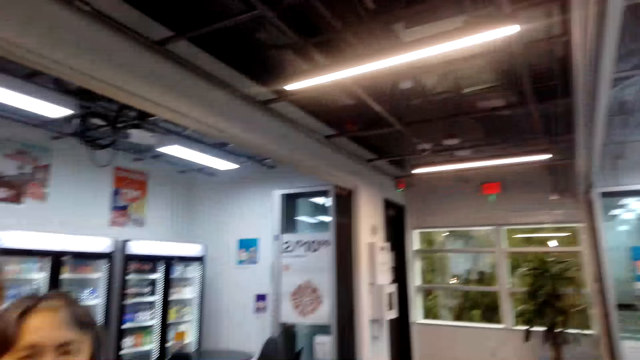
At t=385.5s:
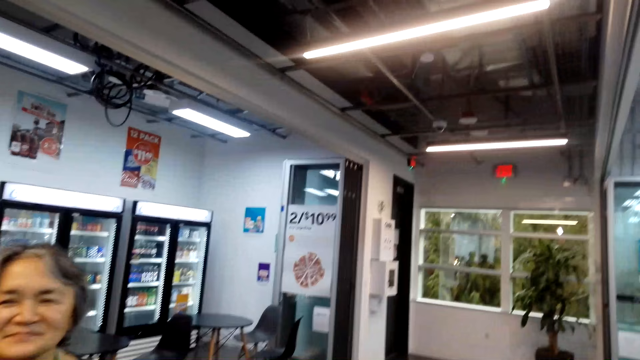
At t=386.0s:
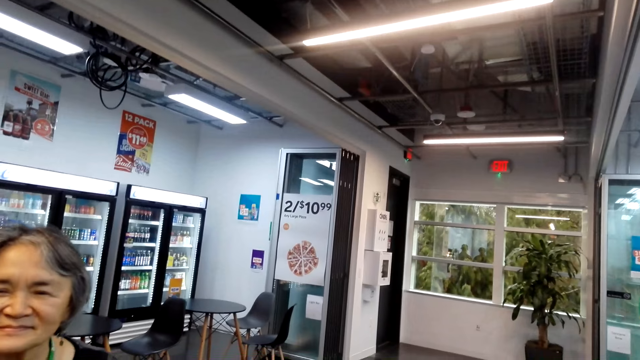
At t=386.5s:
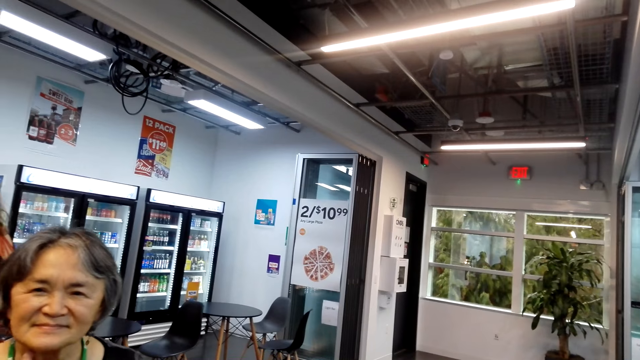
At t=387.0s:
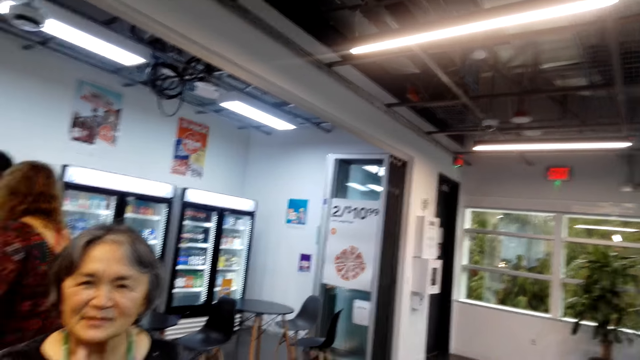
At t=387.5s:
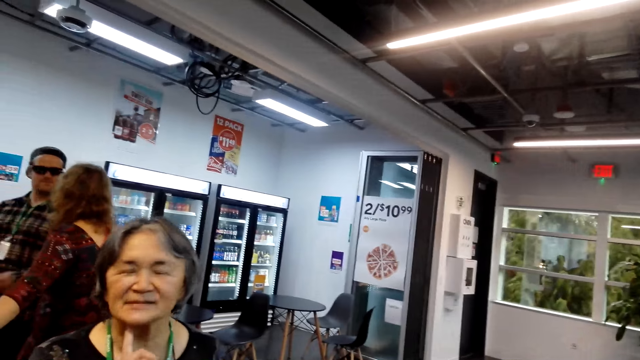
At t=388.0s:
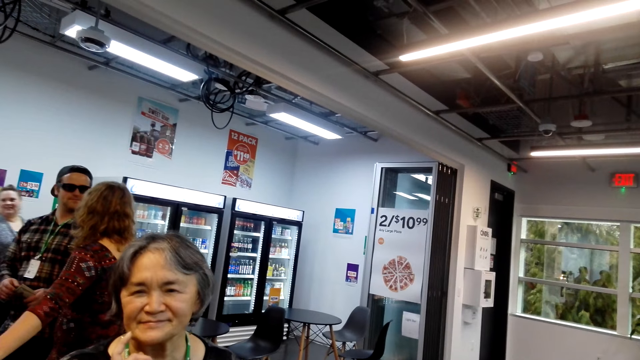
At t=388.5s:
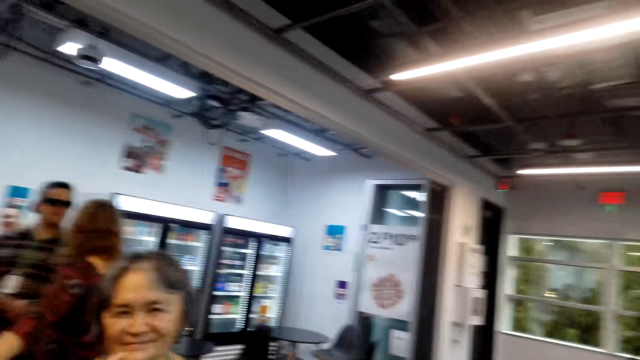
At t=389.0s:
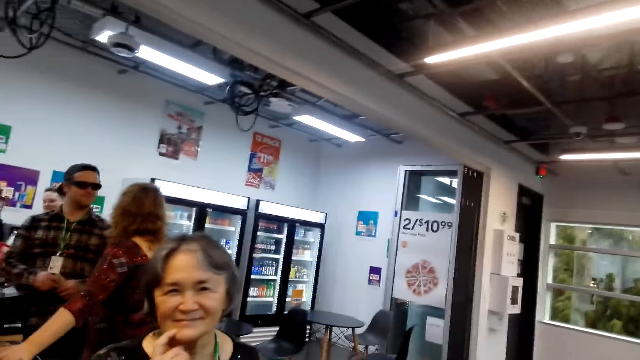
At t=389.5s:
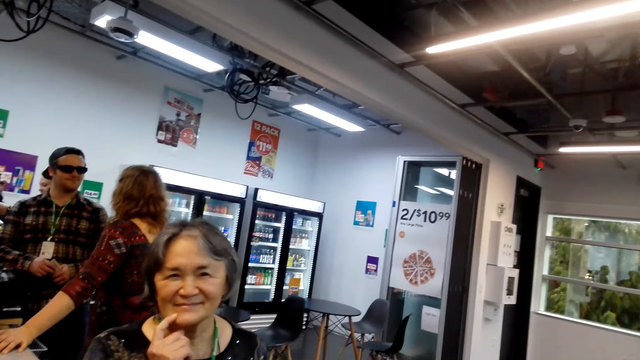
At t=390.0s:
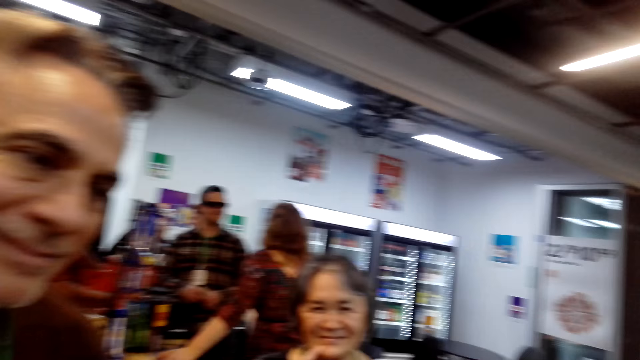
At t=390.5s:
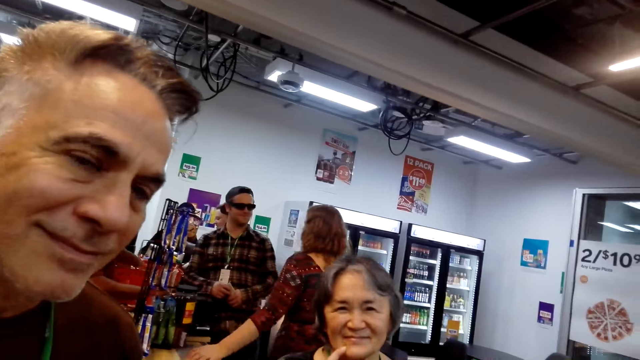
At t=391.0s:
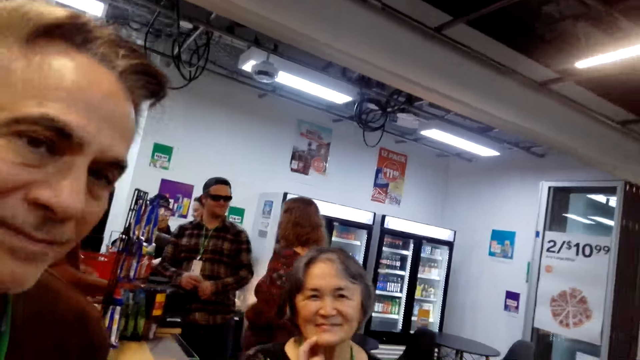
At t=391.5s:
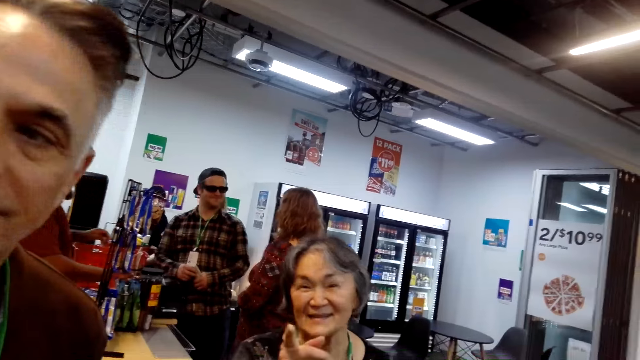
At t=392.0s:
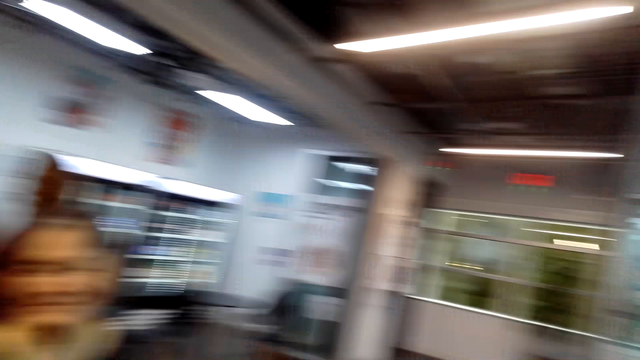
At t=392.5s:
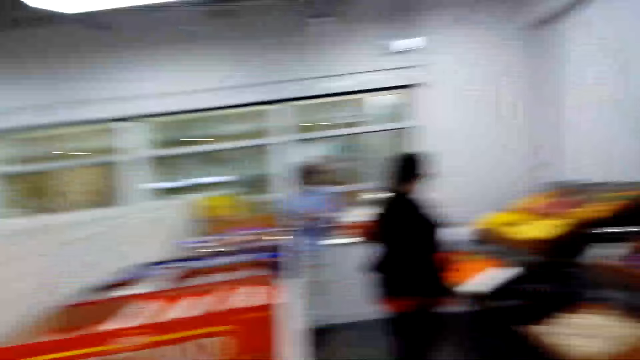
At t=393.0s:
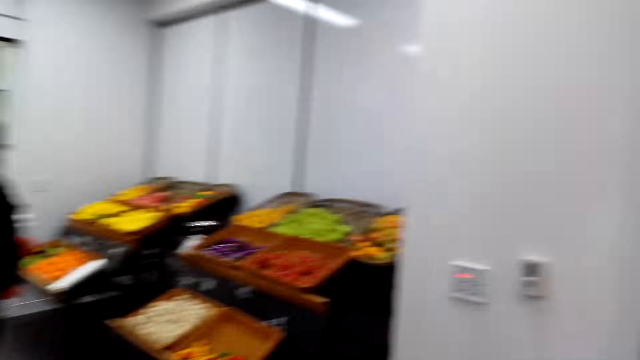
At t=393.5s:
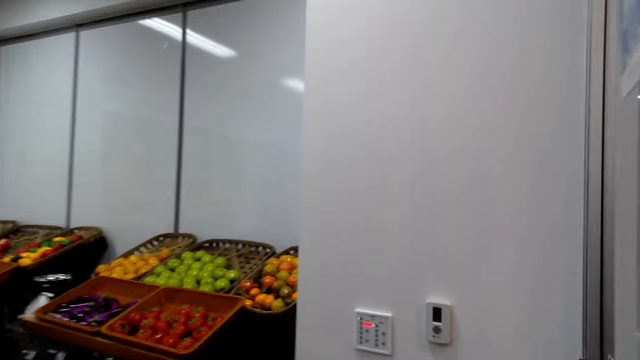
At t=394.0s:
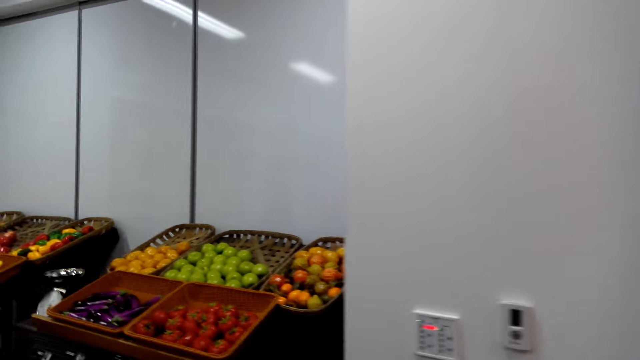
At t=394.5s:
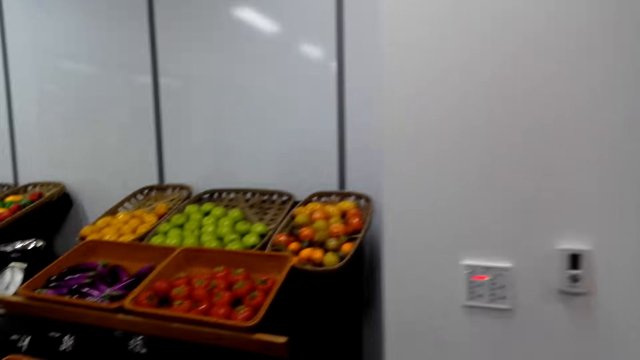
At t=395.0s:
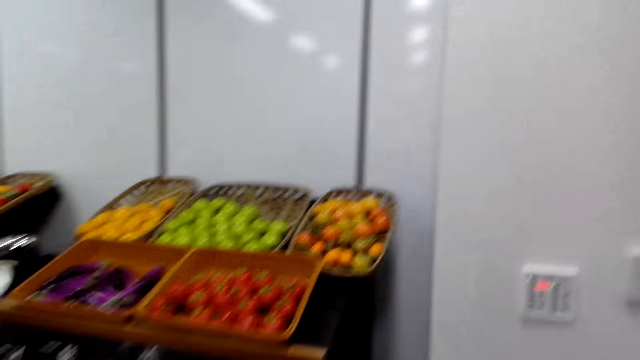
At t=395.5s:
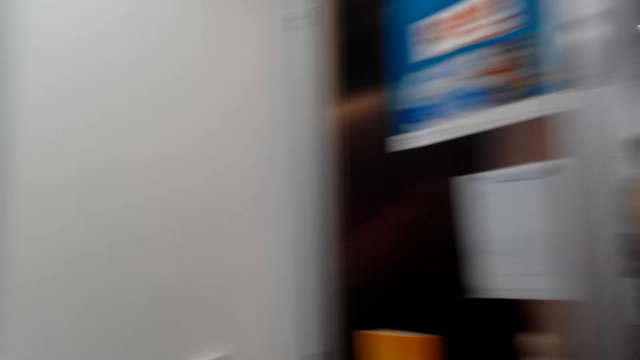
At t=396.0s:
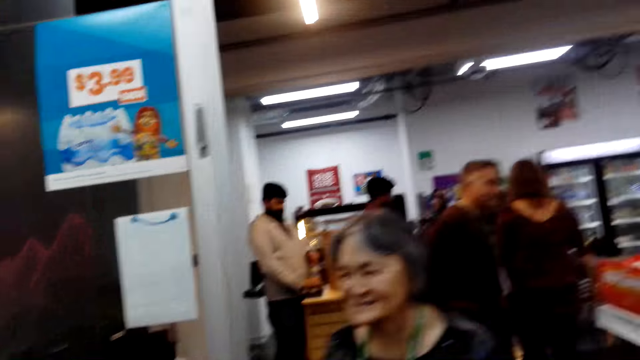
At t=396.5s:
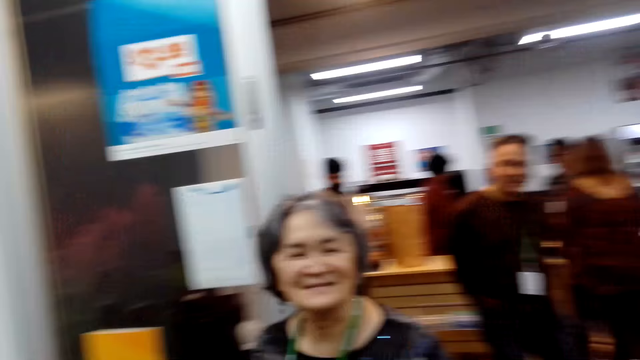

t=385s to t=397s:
The camera wearer turns around the room. They walk around the room.

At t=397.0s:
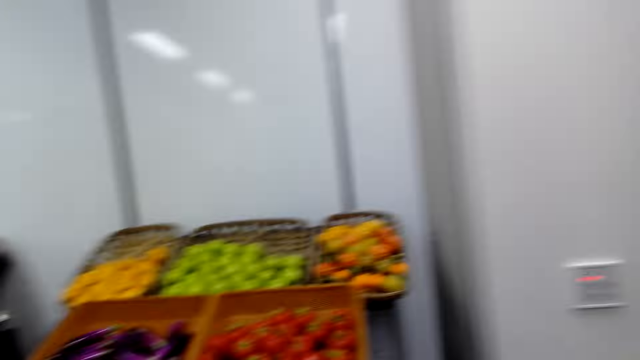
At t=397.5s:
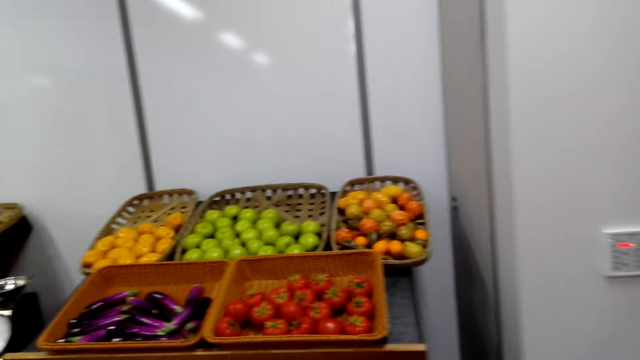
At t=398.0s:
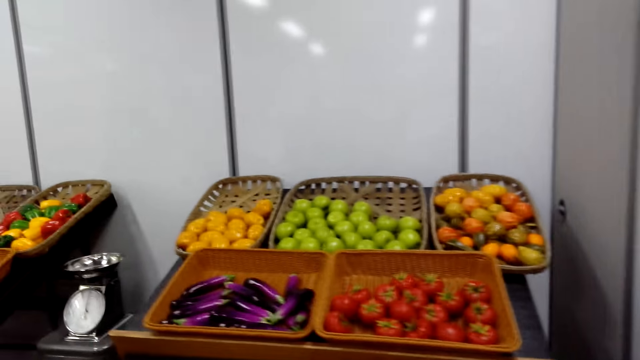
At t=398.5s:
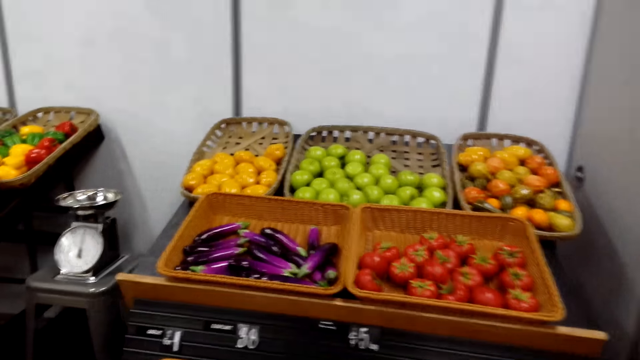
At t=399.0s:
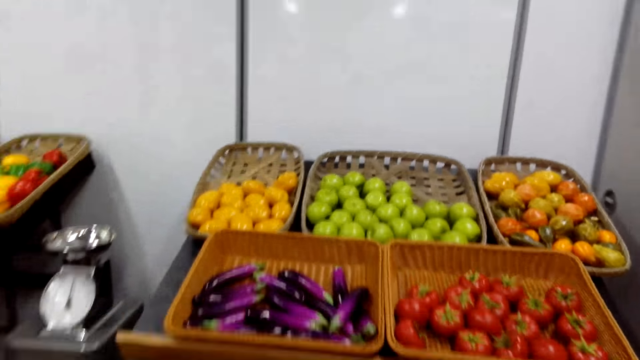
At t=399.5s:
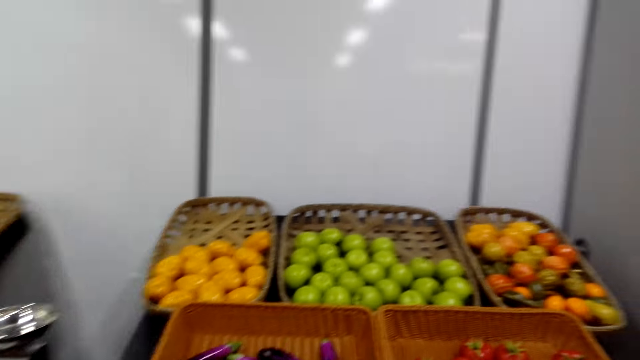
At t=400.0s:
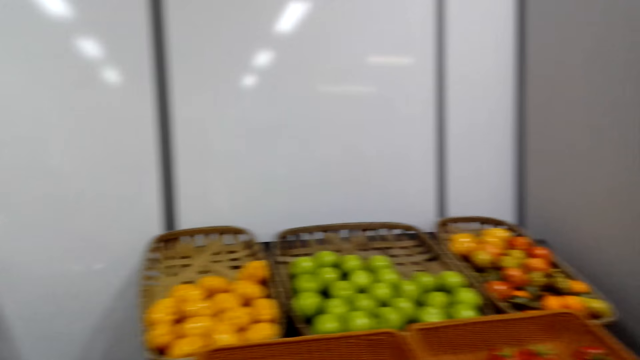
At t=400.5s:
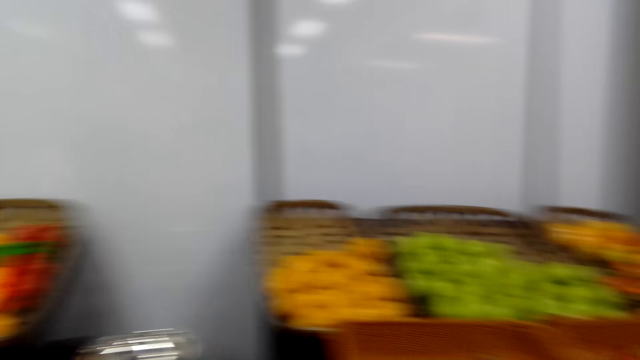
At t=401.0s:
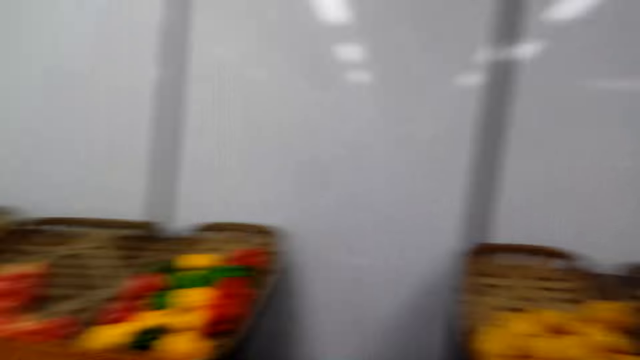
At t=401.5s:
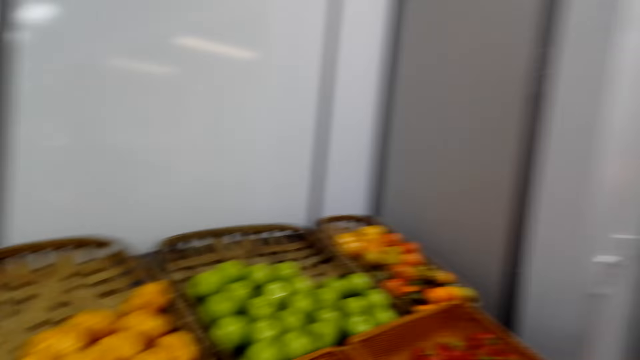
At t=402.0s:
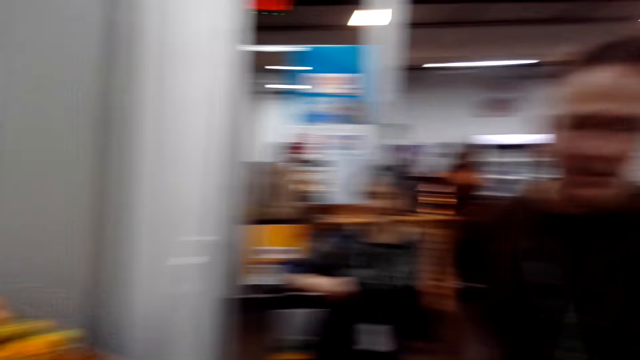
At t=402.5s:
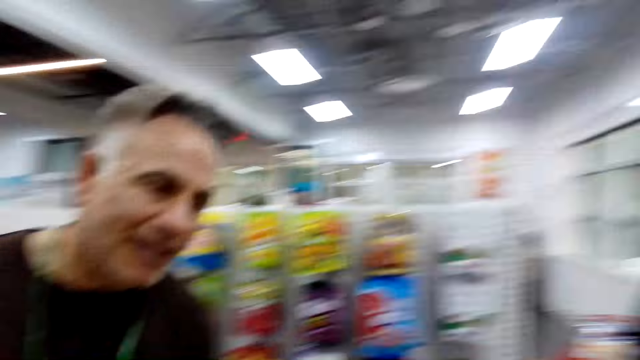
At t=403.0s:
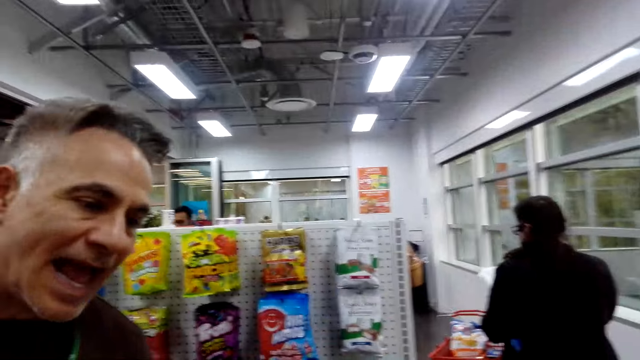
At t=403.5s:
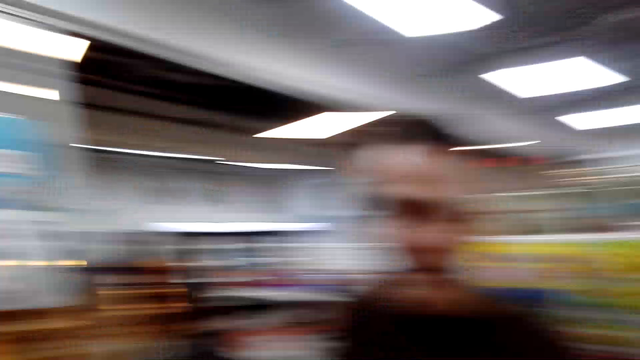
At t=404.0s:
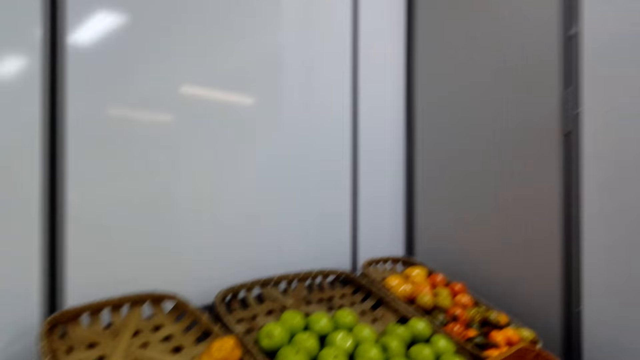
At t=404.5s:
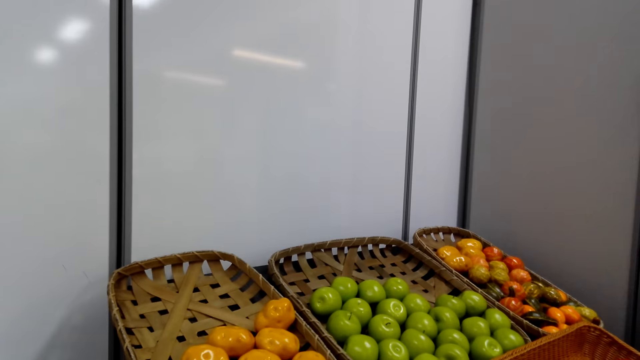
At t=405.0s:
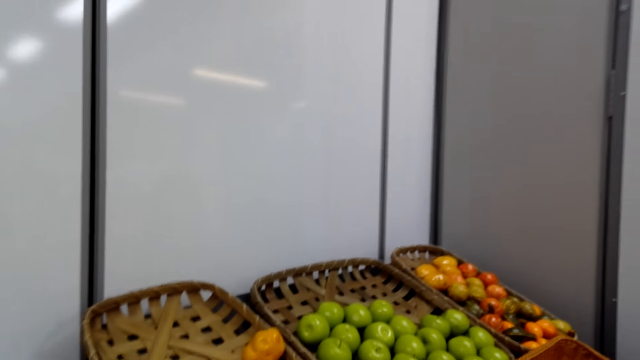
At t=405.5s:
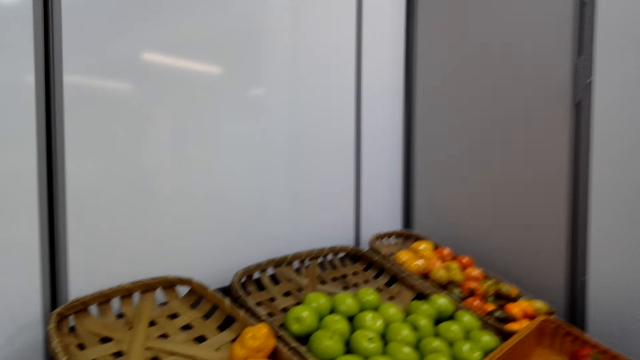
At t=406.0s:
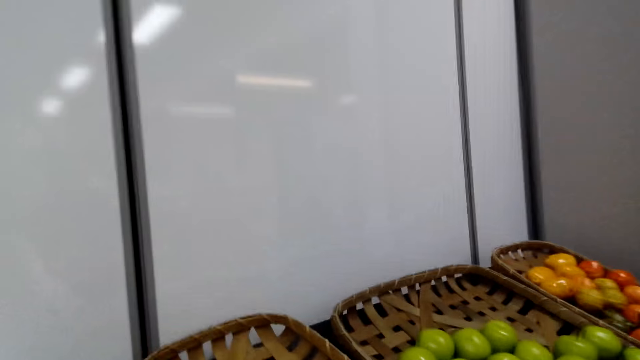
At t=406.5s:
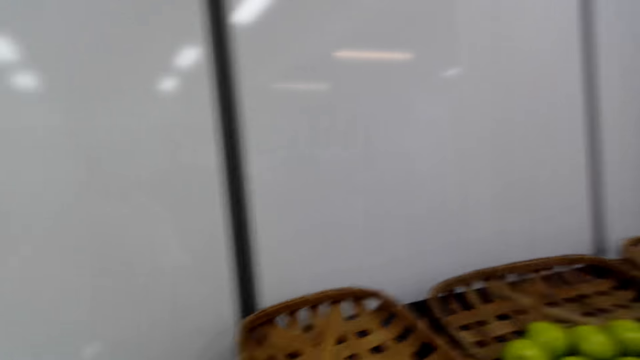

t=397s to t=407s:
The camera wearer walks in the mall.
